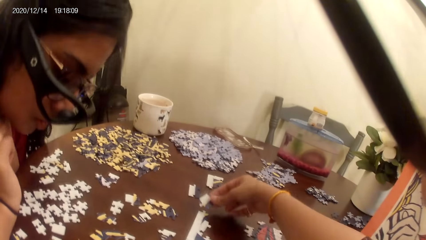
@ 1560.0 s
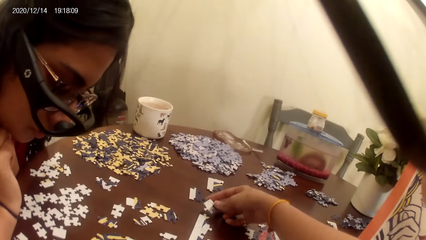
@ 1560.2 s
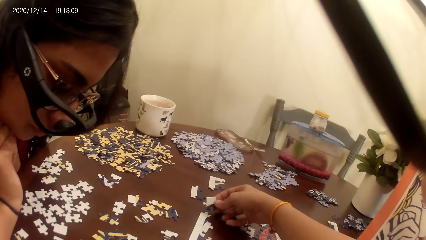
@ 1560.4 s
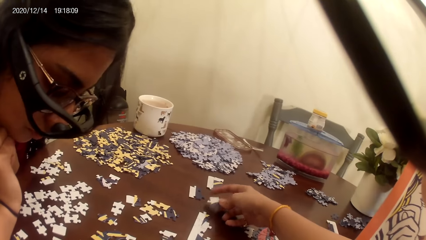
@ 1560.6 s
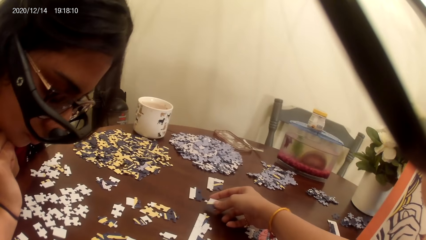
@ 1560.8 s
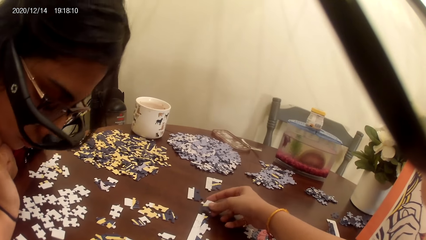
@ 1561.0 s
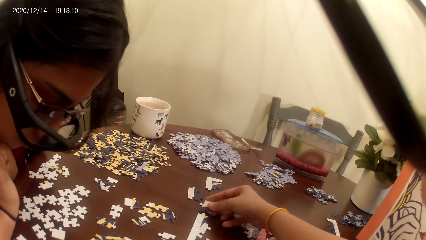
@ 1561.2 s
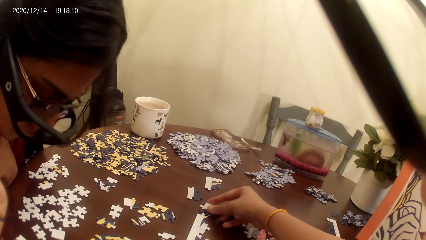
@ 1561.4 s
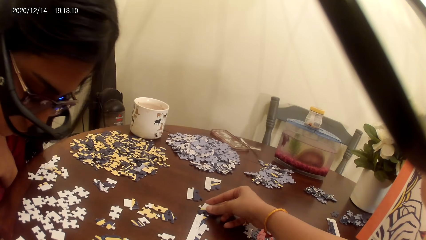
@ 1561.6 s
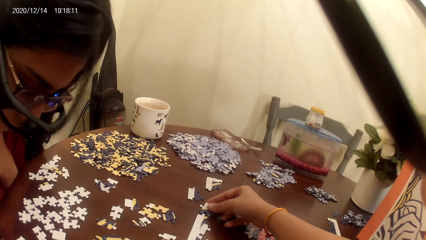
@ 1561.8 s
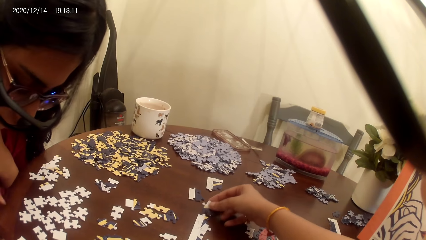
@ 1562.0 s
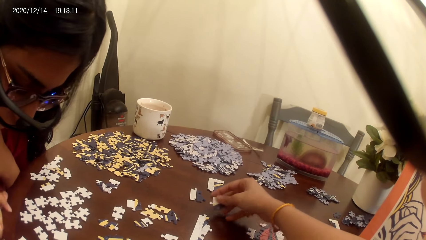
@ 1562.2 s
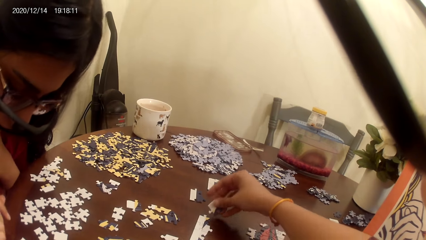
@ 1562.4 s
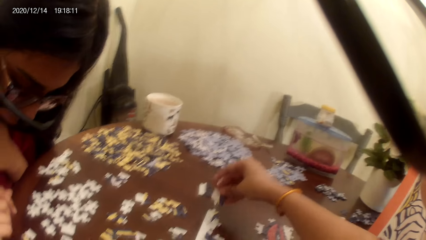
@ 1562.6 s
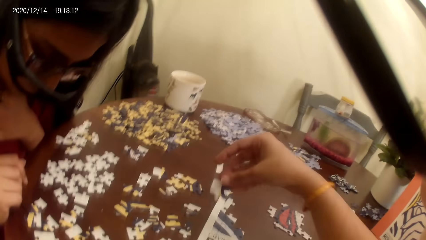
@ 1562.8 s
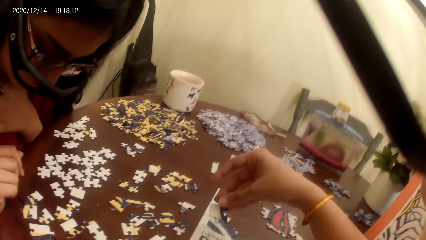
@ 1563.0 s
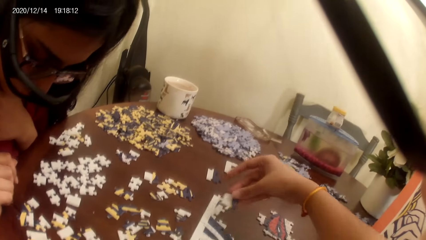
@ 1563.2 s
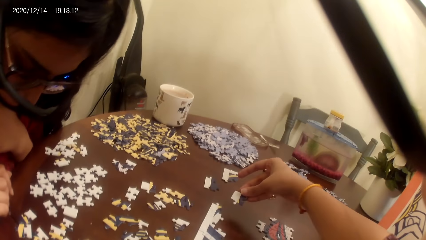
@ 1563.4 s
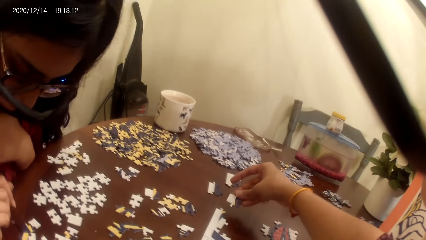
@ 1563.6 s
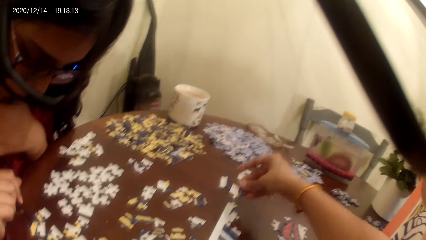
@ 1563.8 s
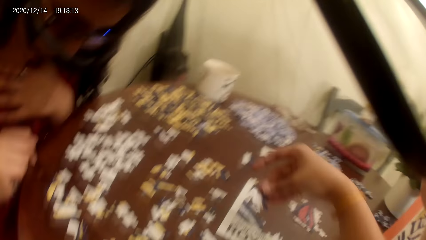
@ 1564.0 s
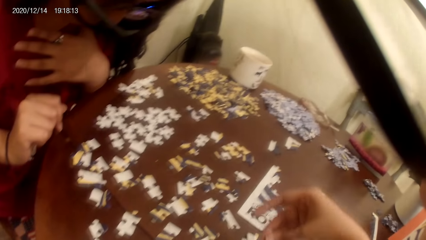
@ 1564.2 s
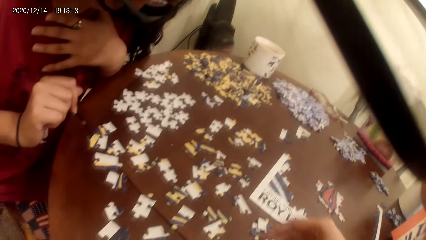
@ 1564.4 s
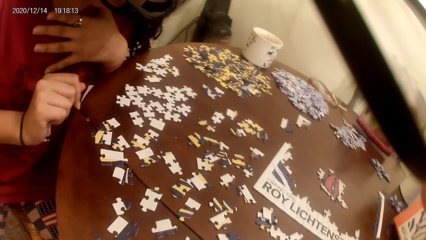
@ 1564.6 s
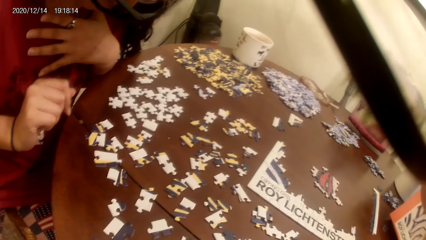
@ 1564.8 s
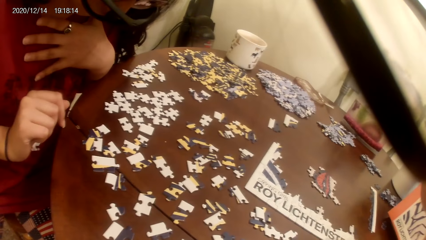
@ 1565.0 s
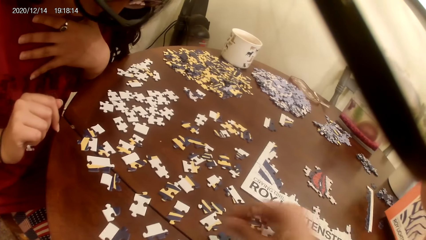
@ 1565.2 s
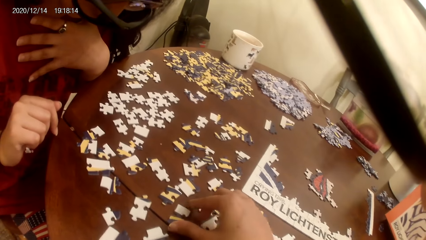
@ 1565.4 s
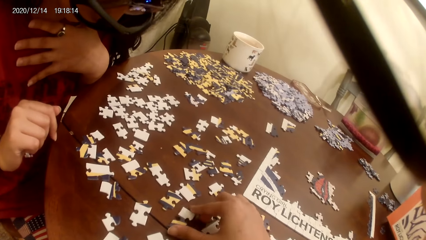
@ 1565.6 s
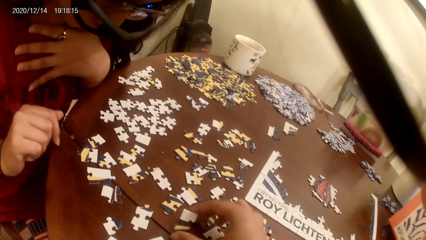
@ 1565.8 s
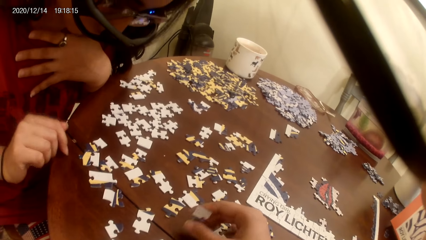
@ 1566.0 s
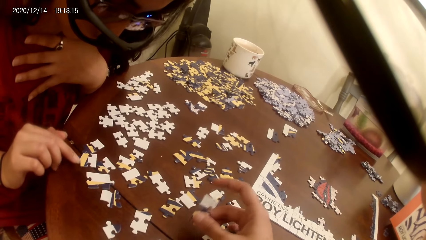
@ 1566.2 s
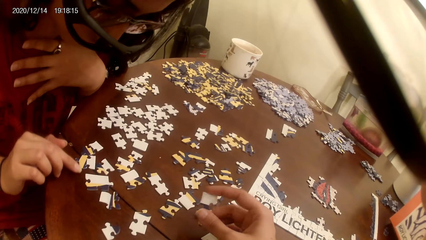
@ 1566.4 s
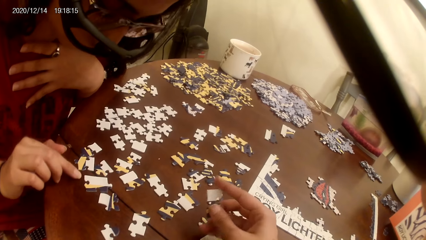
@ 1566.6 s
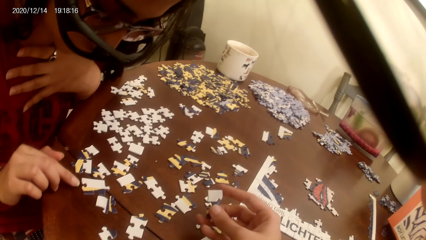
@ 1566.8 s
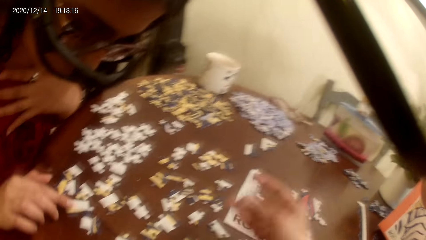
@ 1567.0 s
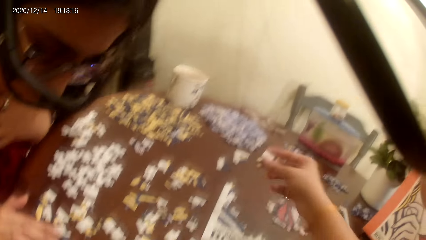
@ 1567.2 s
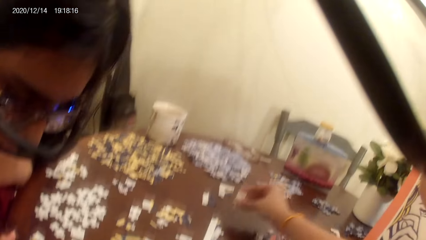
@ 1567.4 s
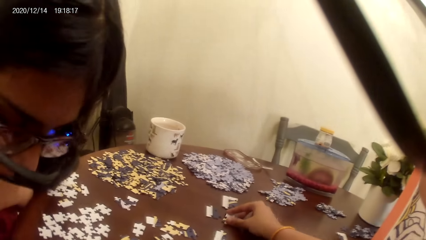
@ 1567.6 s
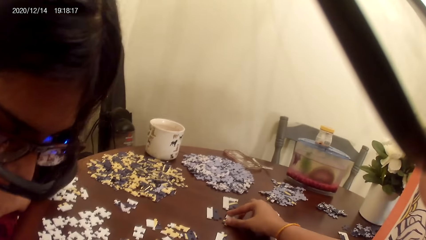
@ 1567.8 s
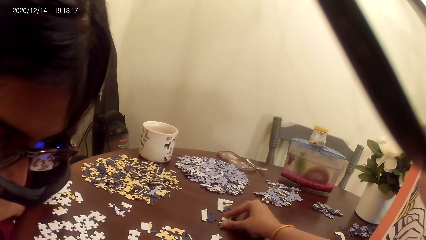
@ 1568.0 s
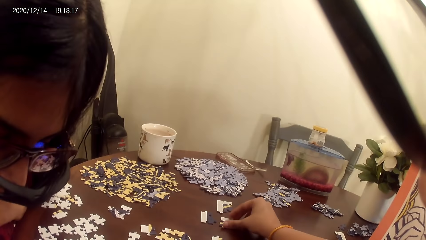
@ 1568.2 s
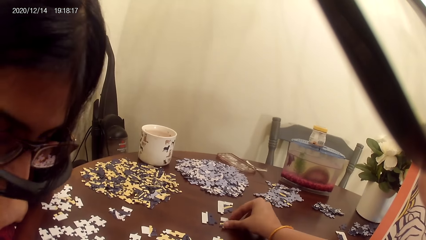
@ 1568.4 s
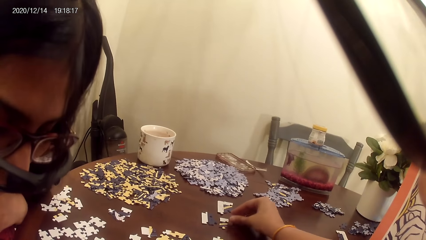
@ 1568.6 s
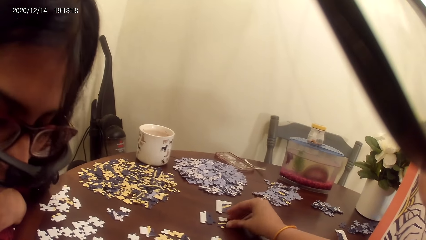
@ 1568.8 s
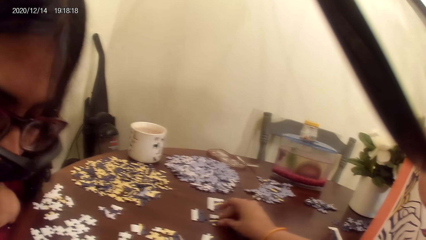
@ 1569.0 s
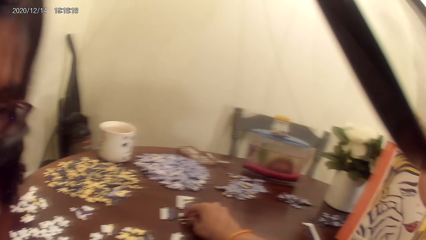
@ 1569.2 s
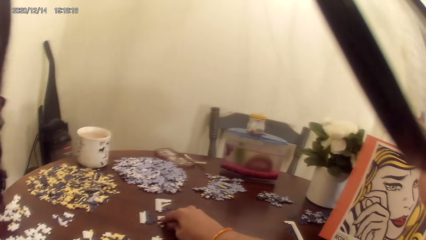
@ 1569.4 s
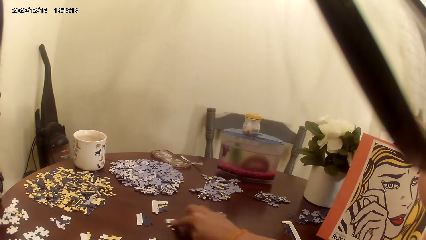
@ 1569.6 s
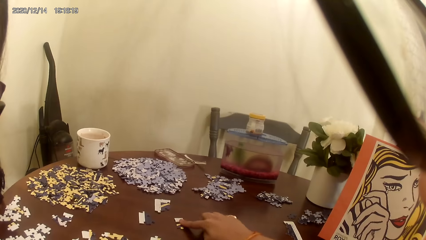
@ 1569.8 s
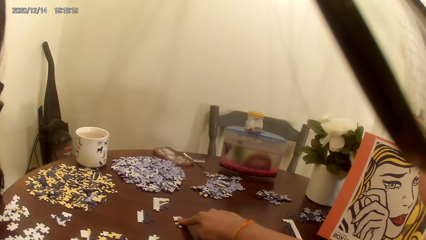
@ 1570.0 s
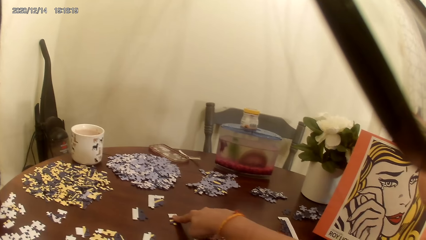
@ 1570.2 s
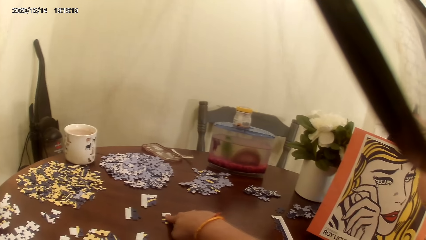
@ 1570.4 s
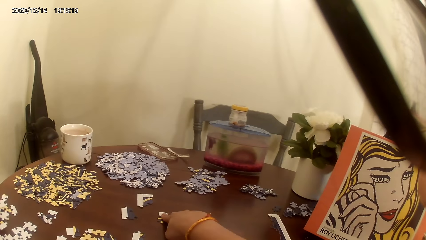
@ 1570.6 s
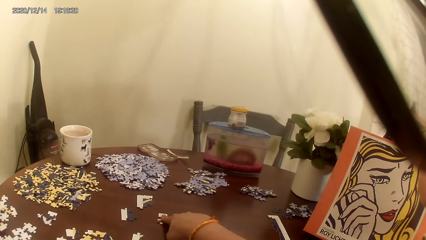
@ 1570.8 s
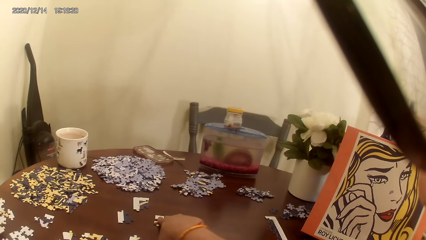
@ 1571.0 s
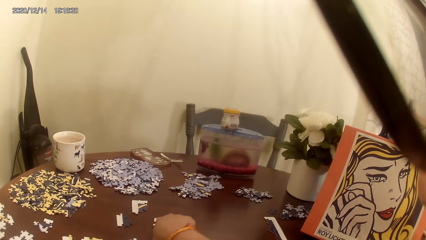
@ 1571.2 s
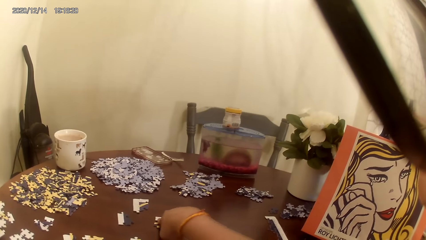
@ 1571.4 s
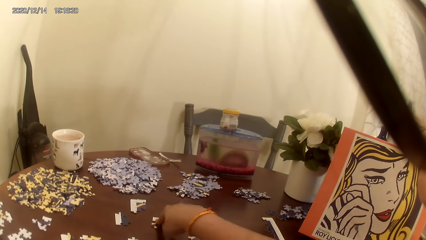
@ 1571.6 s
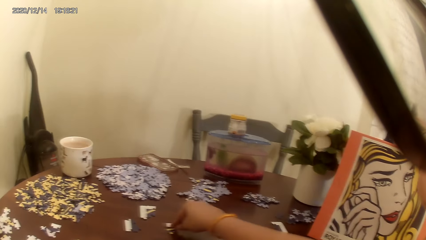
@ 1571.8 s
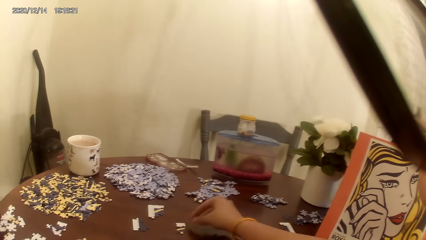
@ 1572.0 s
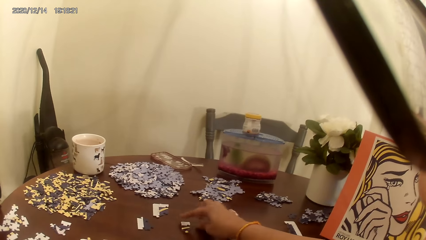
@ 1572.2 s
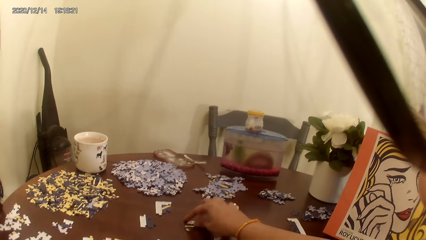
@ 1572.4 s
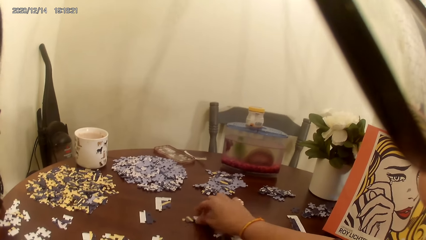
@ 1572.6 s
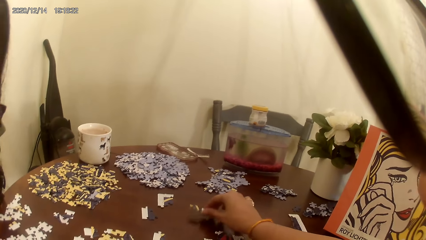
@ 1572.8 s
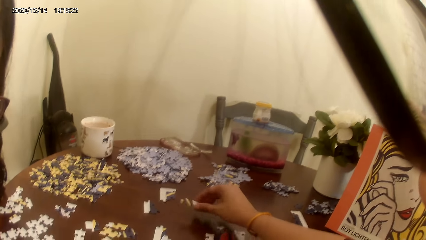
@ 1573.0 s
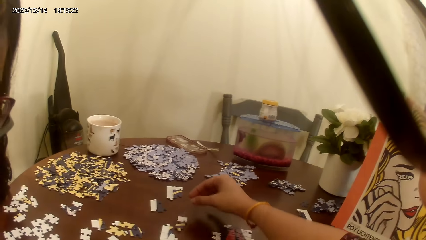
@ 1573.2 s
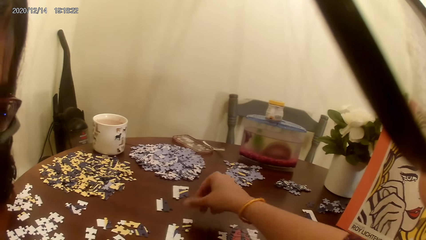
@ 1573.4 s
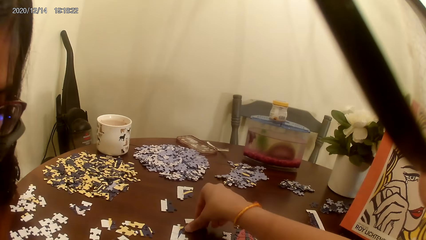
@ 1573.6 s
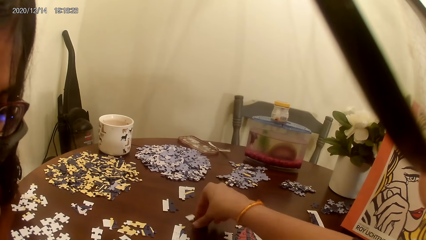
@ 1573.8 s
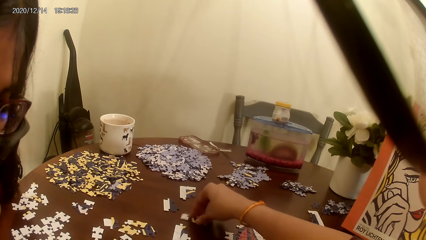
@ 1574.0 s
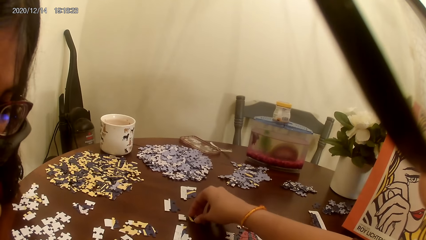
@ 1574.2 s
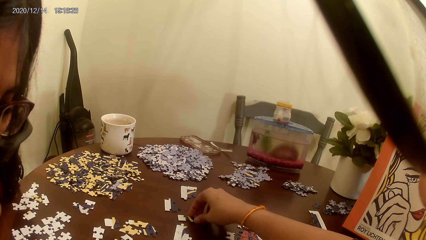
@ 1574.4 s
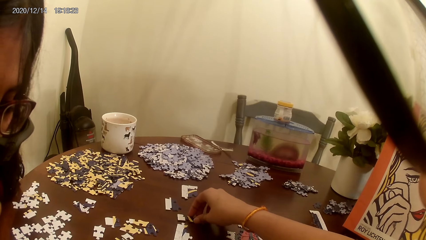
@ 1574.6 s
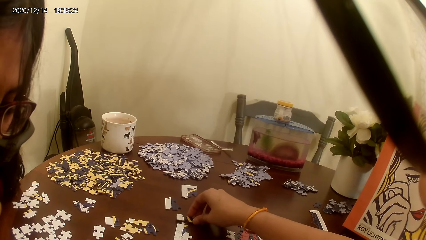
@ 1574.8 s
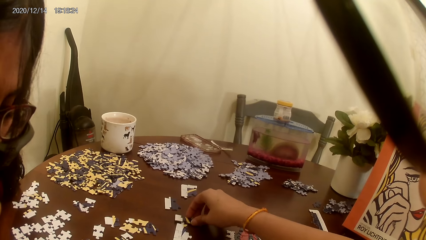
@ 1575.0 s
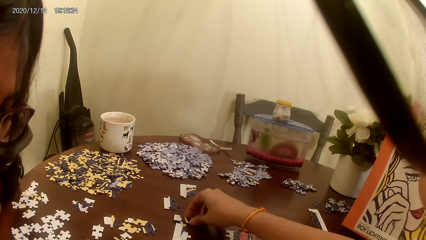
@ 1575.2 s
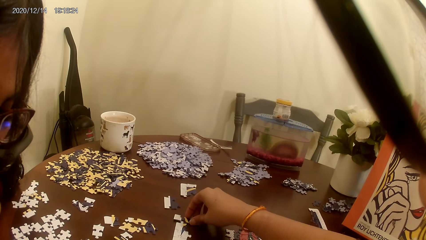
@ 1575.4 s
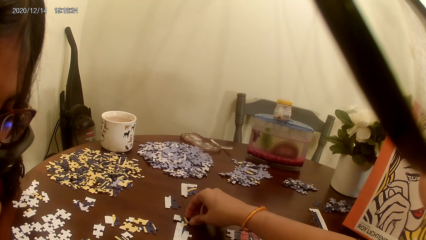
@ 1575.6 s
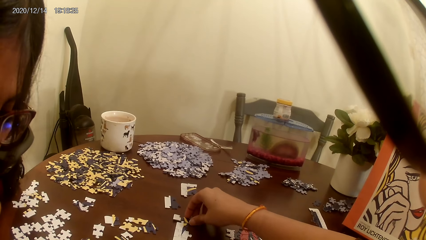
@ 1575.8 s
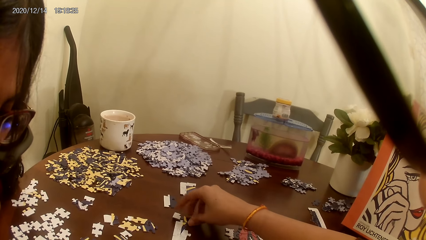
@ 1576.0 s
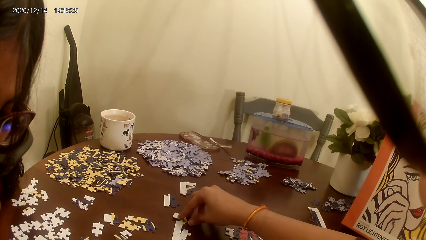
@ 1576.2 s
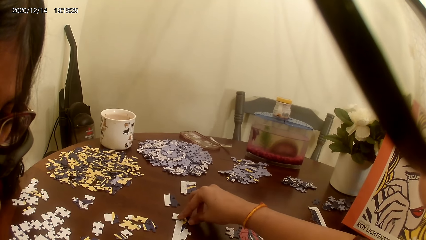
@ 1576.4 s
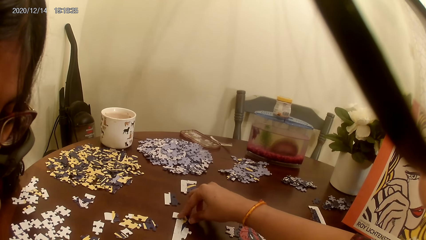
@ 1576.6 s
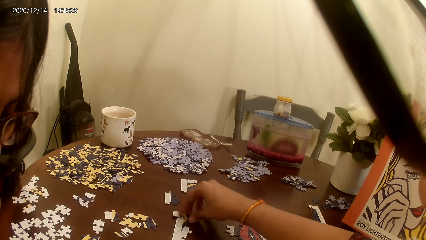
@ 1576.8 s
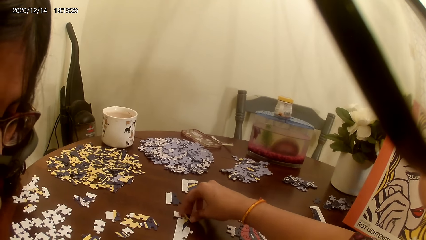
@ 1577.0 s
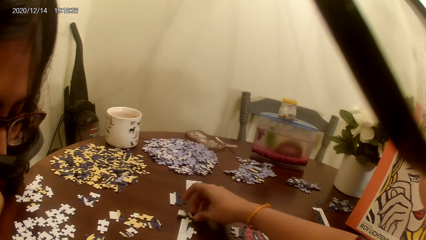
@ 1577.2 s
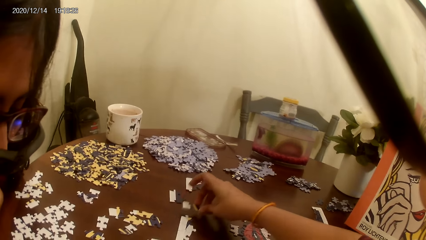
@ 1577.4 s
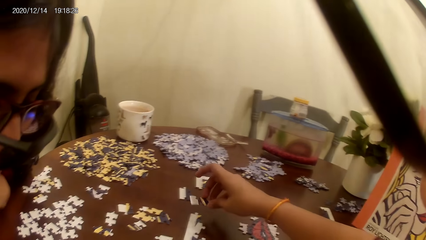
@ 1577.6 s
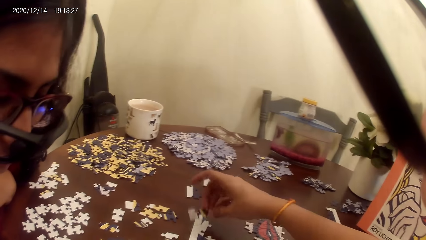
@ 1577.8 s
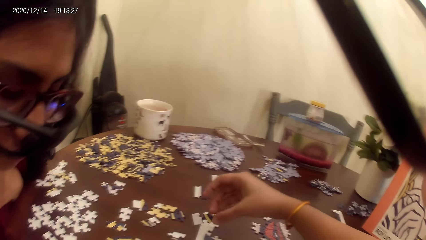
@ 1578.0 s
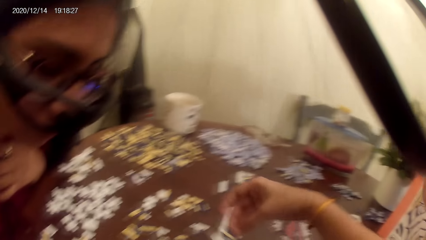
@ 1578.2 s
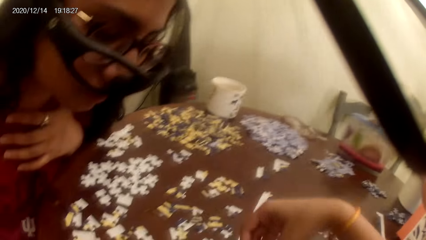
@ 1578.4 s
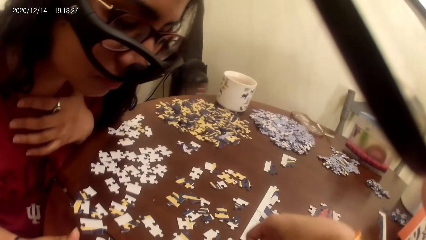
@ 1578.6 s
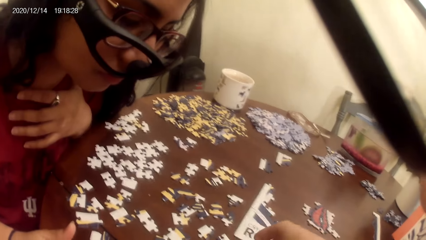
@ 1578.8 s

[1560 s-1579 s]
A person plays the game. The camera wearer plays the puzzle game. The person looks at the puzzles. The camera wearer plays the puzzle game.
